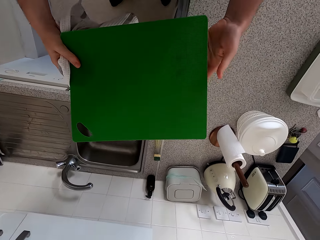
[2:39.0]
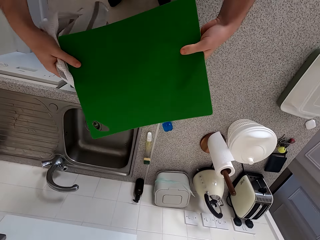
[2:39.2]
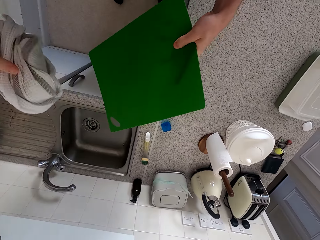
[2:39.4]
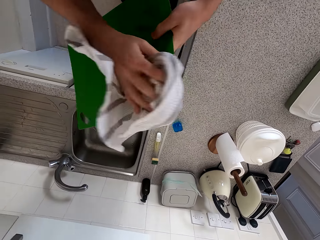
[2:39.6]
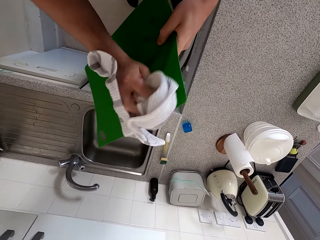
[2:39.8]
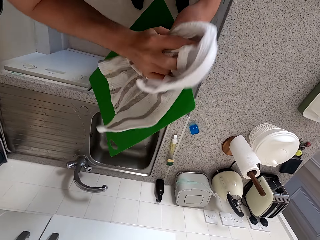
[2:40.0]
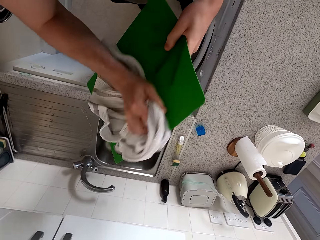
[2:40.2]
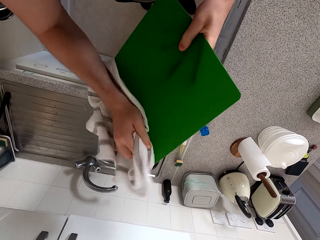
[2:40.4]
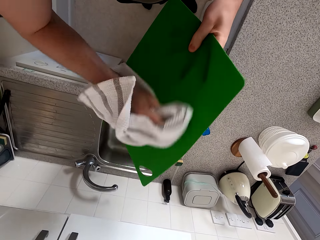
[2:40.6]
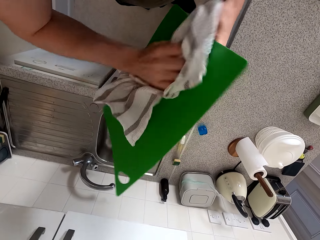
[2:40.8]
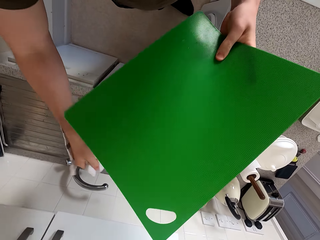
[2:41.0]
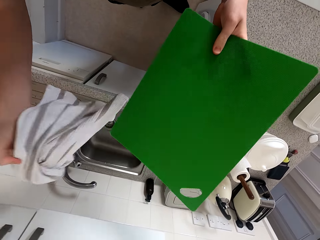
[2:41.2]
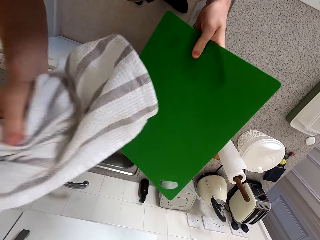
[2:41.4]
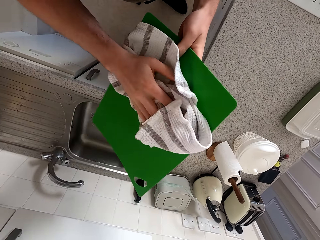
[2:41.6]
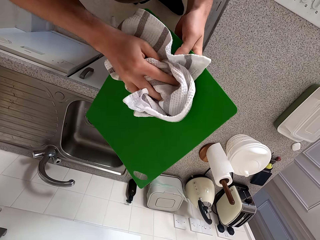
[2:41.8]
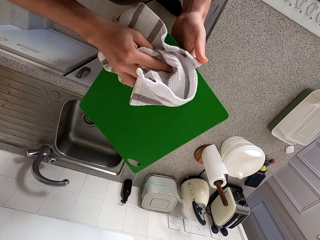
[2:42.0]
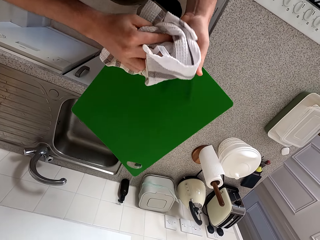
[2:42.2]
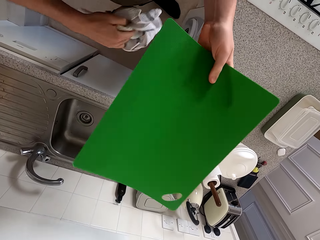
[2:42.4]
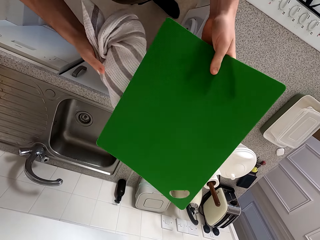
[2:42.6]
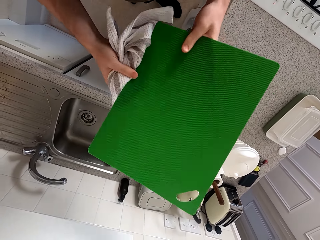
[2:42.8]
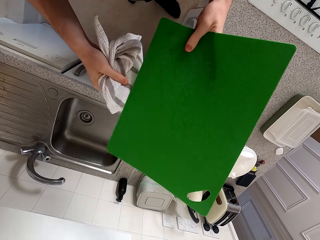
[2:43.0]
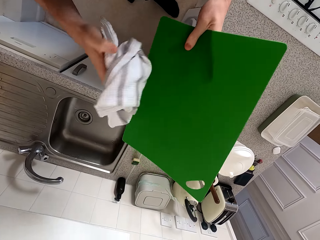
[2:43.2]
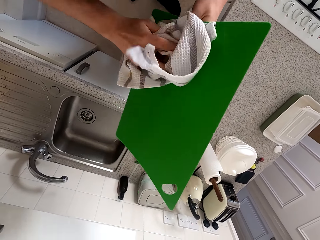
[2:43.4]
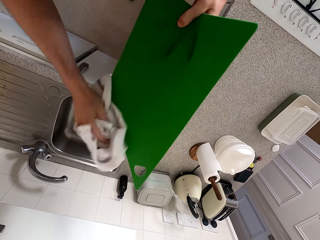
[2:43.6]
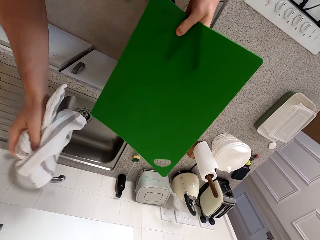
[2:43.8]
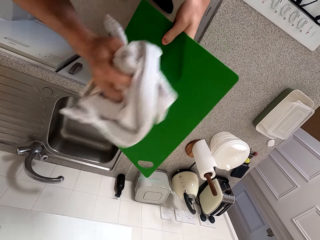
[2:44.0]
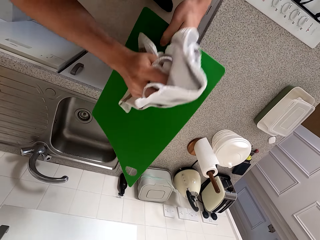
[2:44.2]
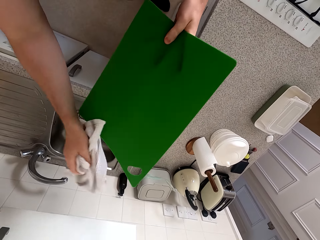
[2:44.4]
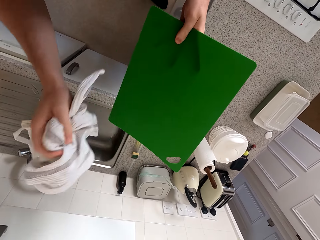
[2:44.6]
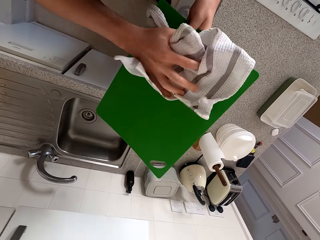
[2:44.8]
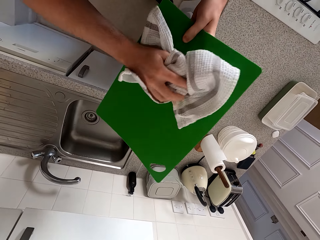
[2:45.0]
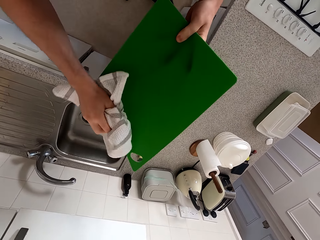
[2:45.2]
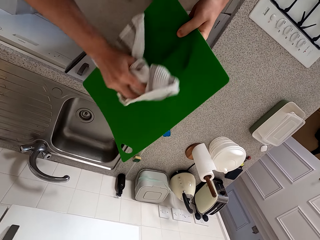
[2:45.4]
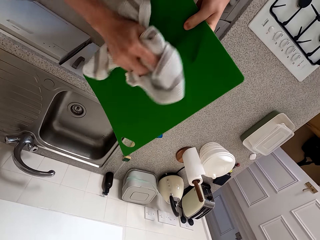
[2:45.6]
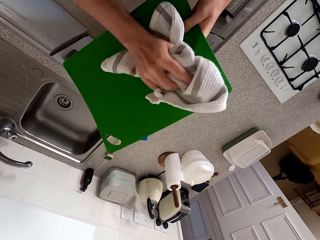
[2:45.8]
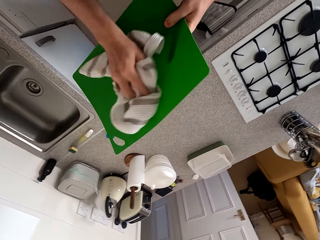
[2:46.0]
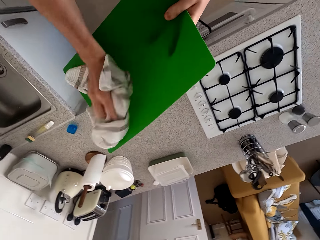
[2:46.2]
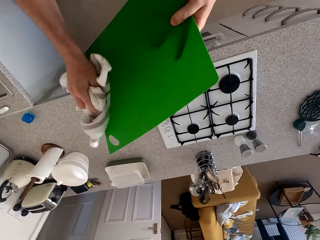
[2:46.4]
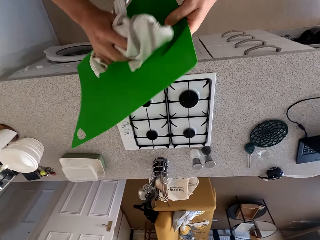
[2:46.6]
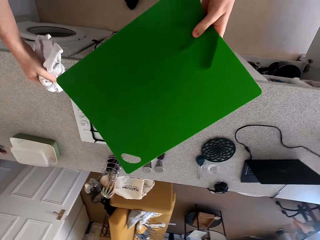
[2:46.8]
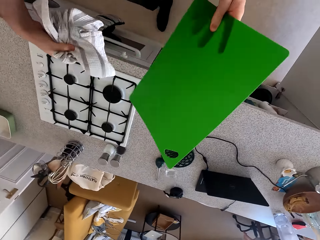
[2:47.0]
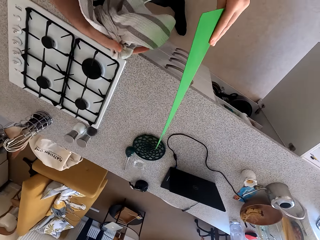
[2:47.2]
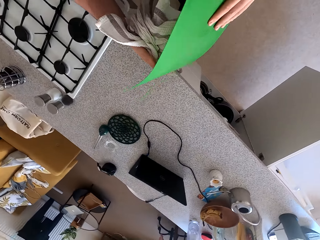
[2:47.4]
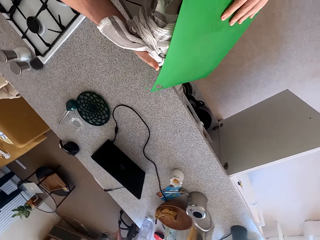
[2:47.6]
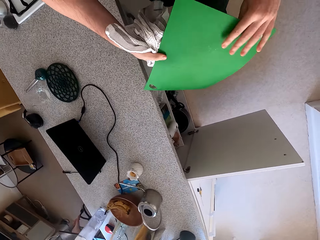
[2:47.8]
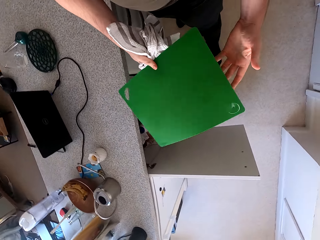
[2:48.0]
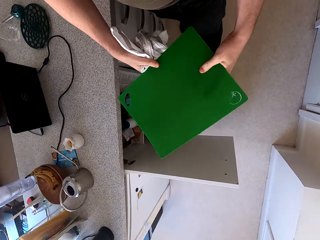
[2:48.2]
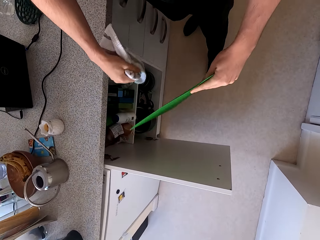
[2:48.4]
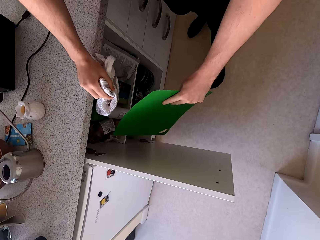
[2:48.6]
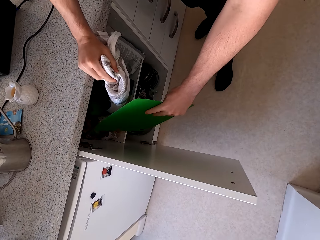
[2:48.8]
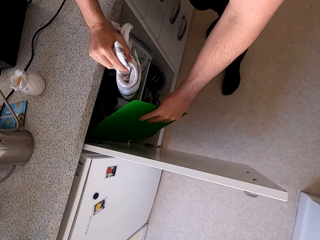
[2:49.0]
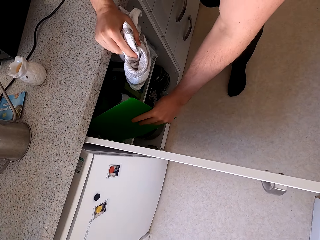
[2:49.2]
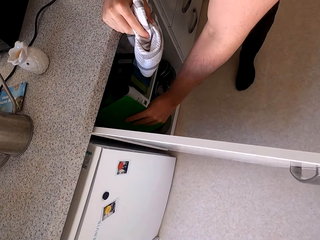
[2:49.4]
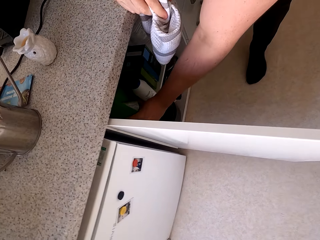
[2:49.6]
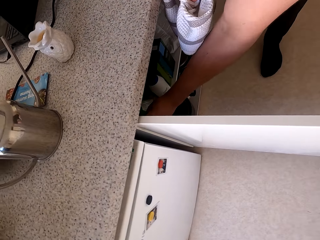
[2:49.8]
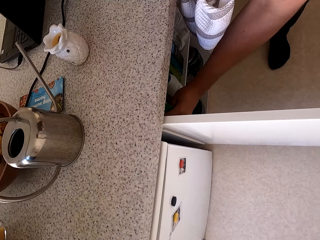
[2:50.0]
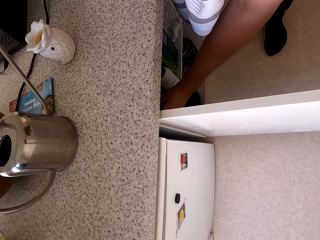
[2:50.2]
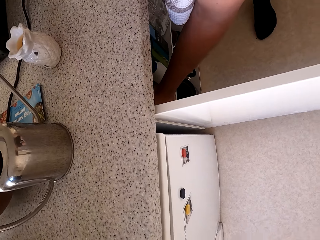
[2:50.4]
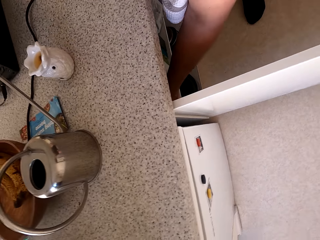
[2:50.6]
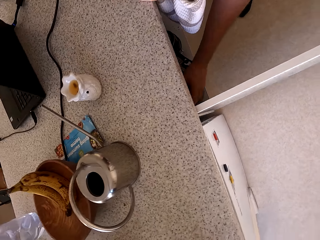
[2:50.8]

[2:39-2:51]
The camera wearer walks around the kitchen and puts the chopping board in the cabinet.

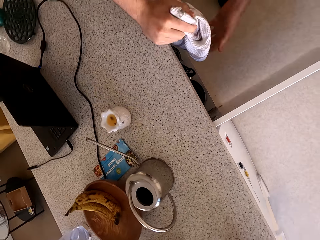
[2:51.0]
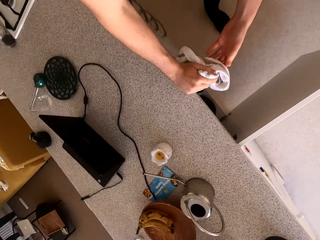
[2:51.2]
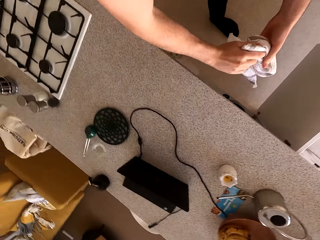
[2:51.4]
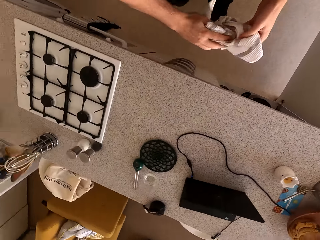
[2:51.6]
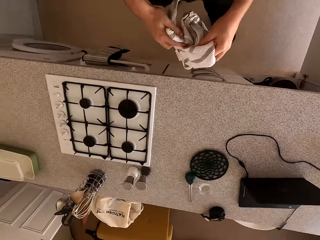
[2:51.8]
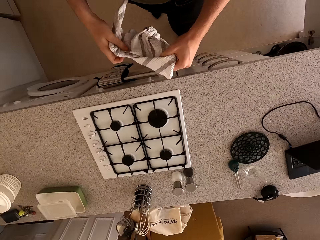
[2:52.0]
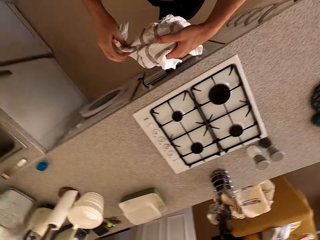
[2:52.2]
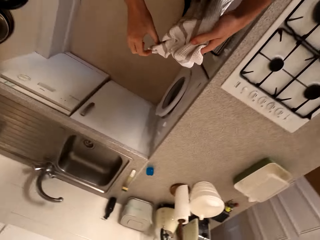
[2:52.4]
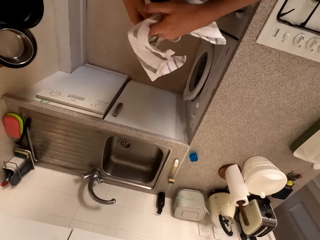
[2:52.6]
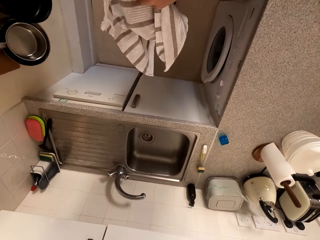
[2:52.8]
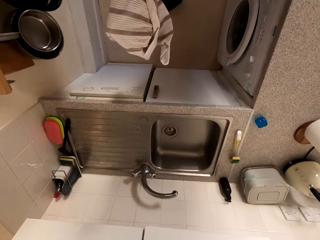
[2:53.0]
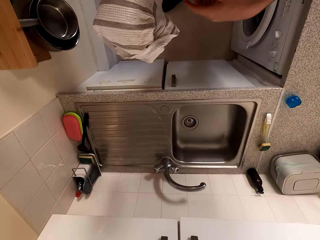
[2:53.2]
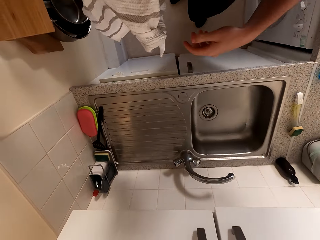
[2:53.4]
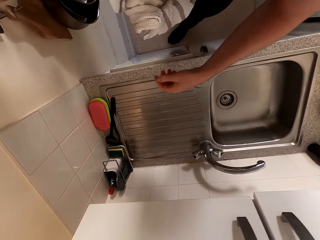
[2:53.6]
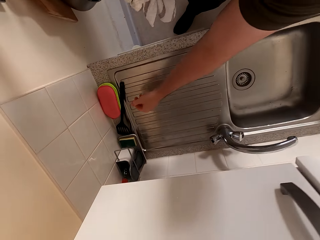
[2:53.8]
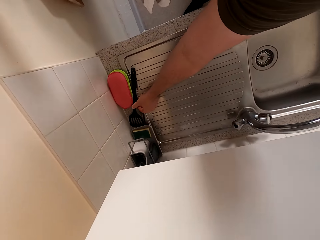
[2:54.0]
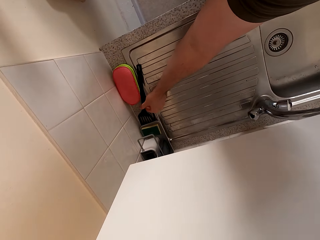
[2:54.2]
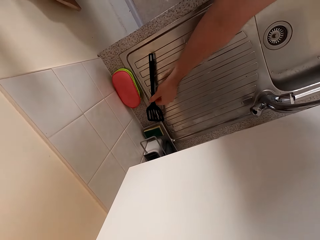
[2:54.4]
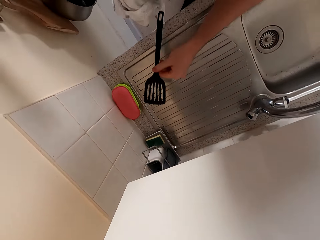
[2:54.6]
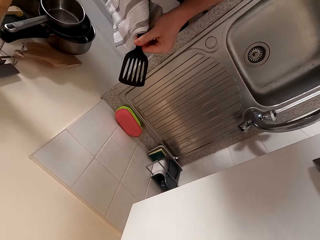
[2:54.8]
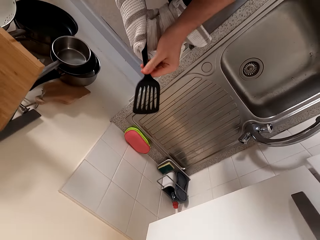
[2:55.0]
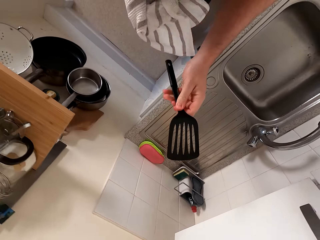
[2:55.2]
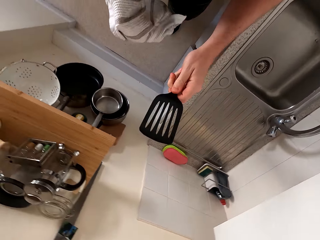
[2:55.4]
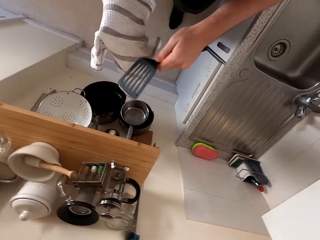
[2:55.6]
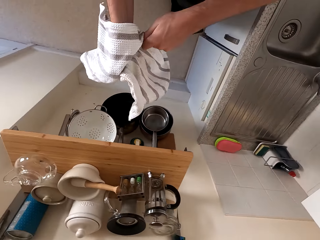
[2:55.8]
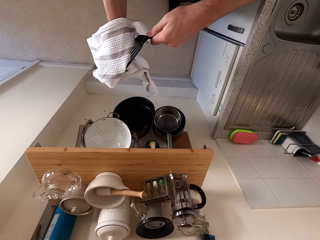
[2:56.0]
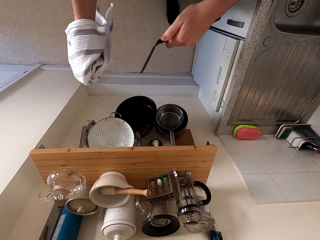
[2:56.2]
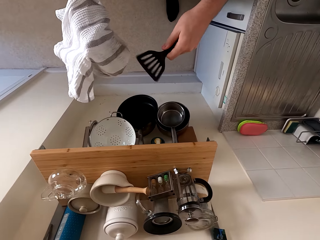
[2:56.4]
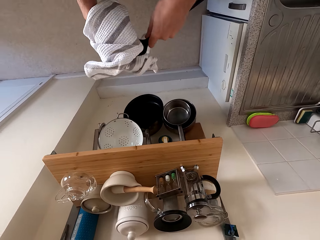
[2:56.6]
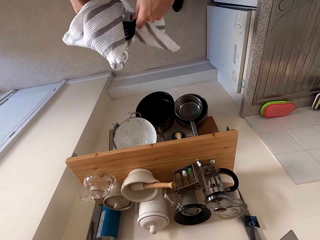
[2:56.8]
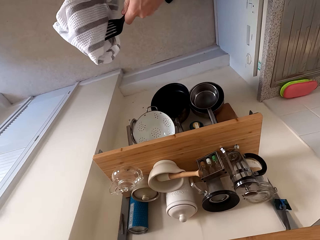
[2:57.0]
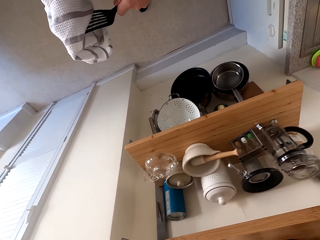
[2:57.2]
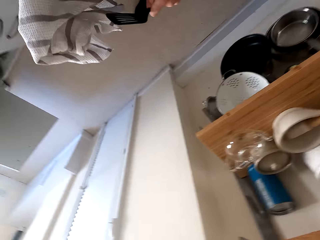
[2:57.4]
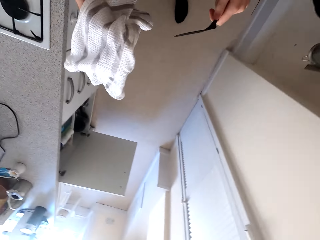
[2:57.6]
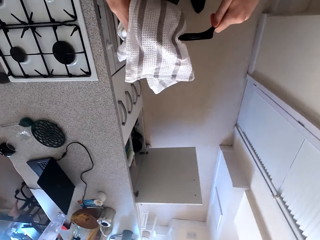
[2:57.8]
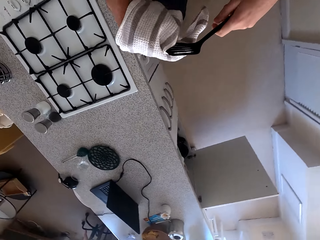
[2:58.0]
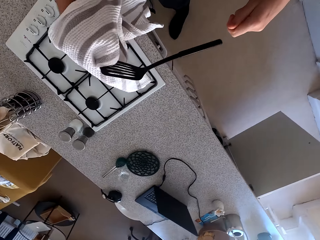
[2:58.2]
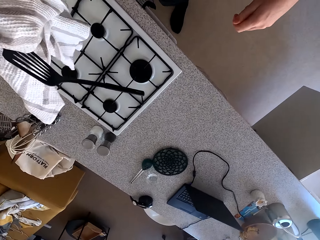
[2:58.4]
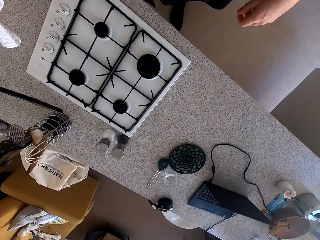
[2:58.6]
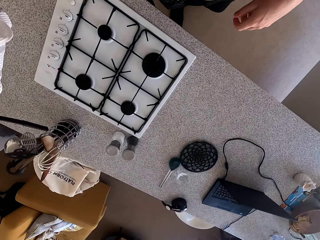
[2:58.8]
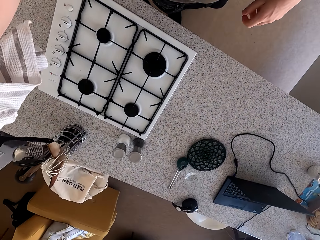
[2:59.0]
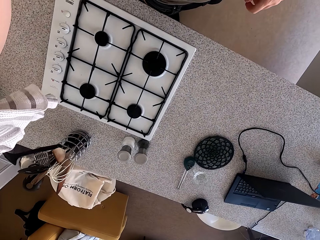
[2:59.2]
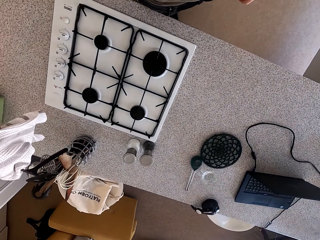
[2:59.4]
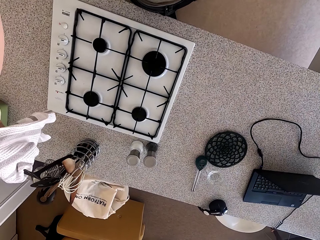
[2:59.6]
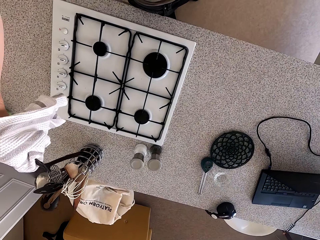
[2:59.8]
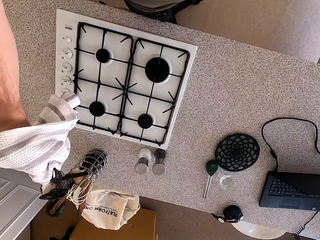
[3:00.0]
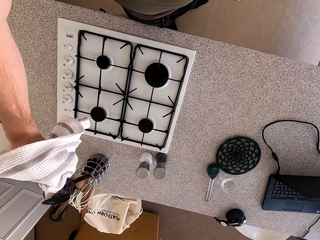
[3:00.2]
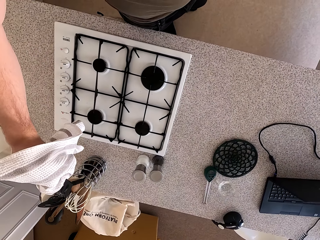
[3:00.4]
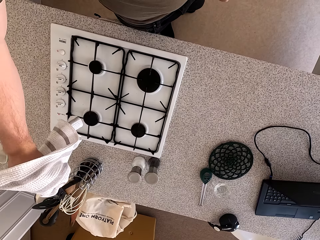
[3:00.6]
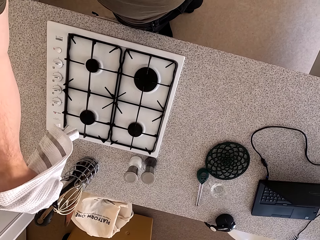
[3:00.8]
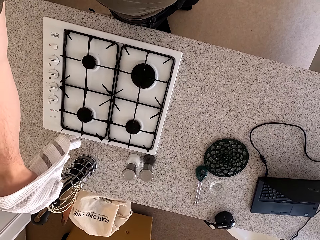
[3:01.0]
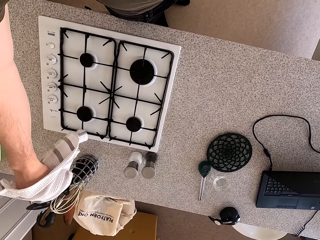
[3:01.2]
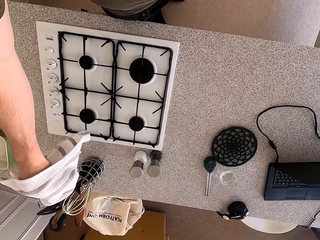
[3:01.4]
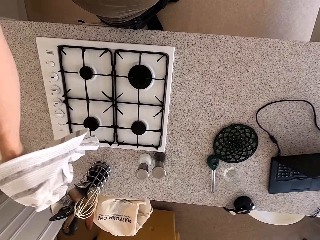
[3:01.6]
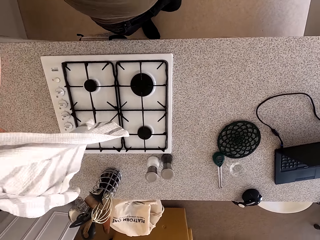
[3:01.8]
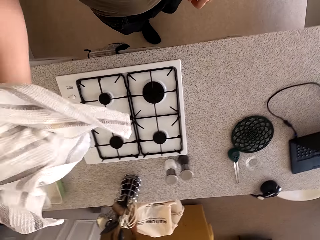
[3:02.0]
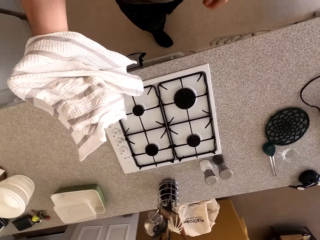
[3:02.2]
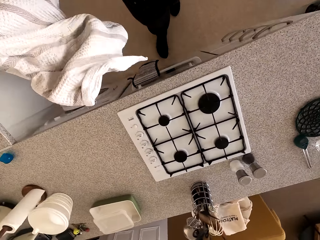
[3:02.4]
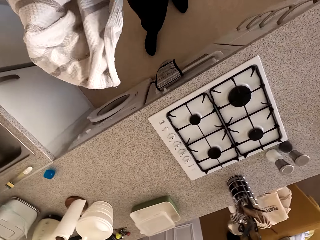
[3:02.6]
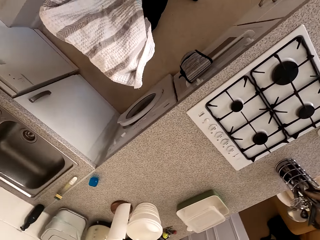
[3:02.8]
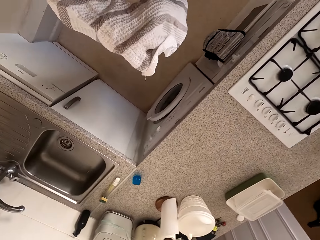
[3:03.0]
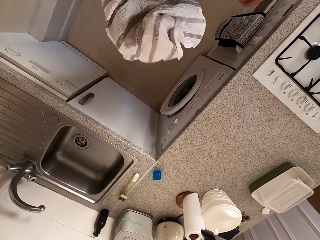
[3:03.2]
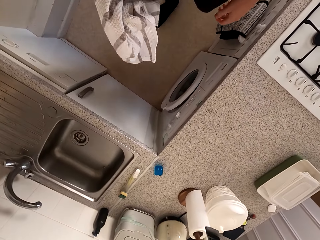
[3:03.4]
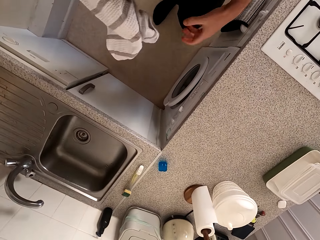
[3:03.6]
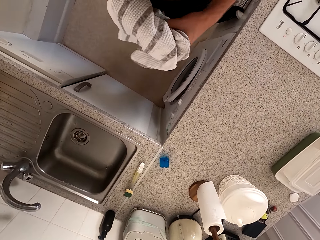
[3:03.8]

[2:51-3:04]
The camera wearer moves their hand. They turn the cloth on the hand. They hold the towel. They walk around the kitchen. They pick up a fish turner or spoon. They wipe the fish turner with the towel. They place the fish turner in the spoon holder. They move their hands. They move the cloth on the hand. They walk around the kitchen.
